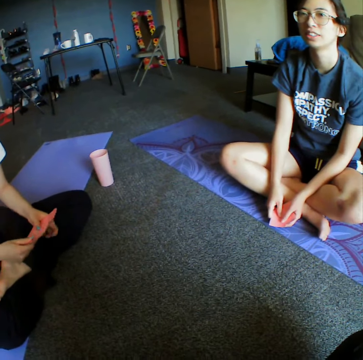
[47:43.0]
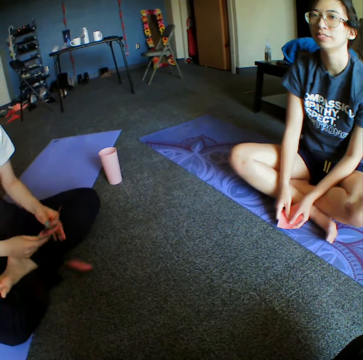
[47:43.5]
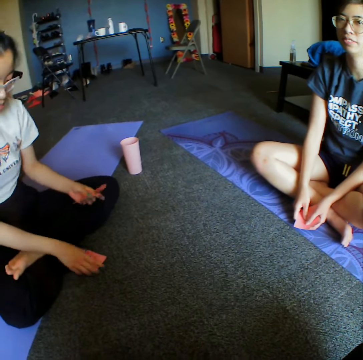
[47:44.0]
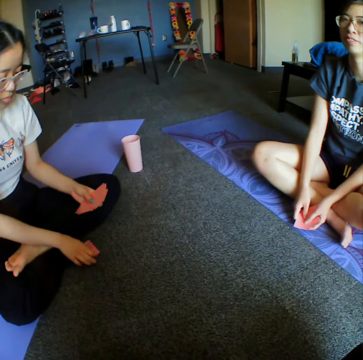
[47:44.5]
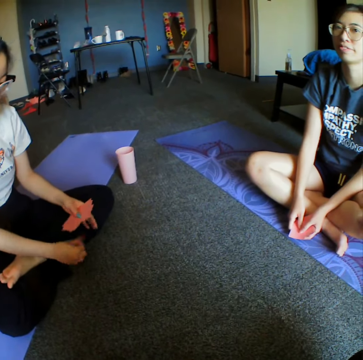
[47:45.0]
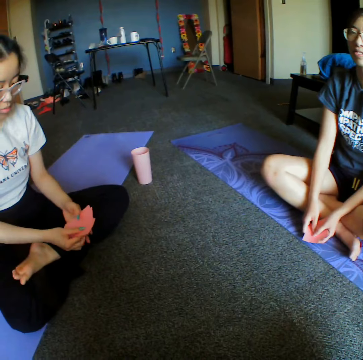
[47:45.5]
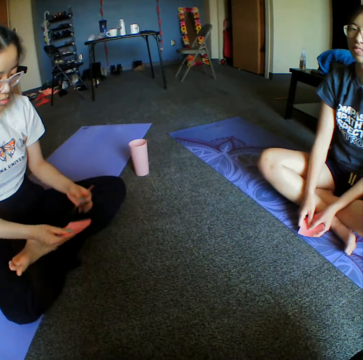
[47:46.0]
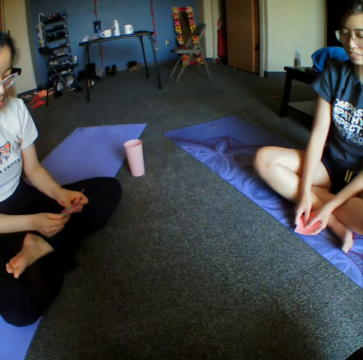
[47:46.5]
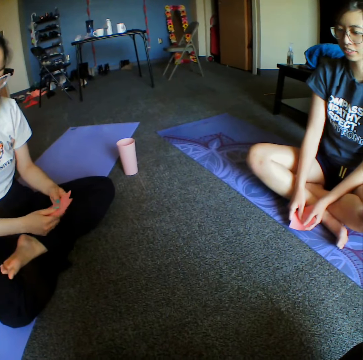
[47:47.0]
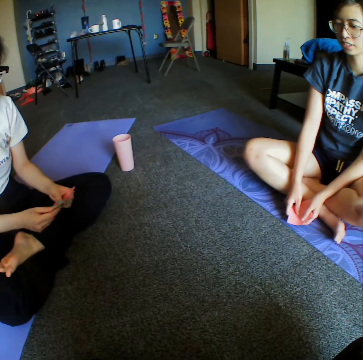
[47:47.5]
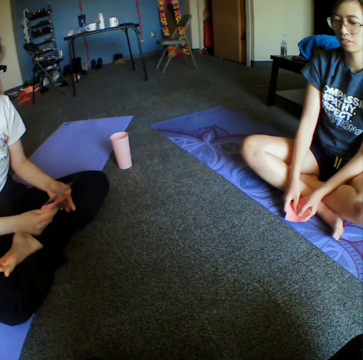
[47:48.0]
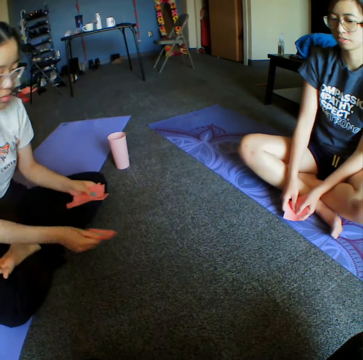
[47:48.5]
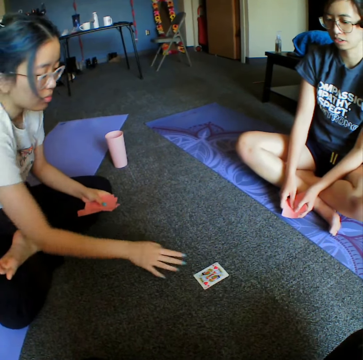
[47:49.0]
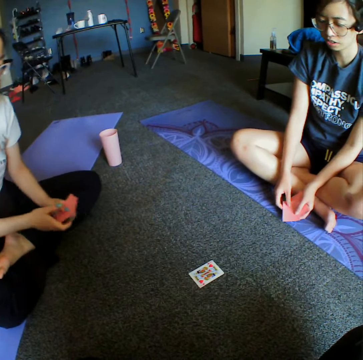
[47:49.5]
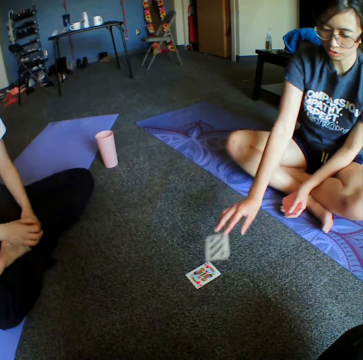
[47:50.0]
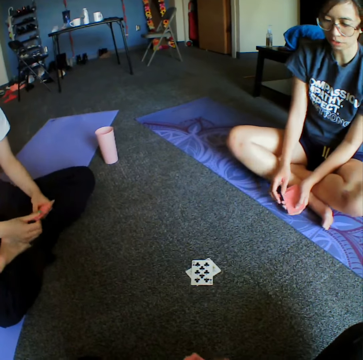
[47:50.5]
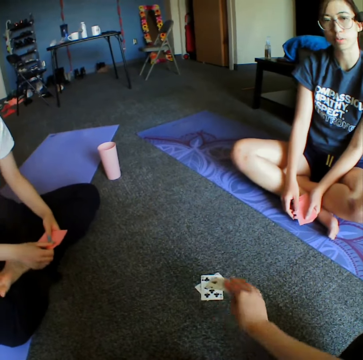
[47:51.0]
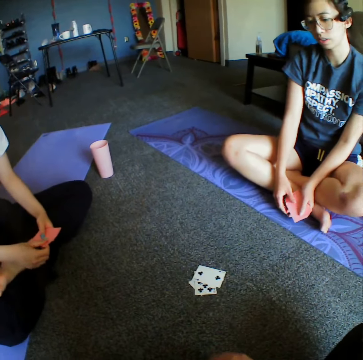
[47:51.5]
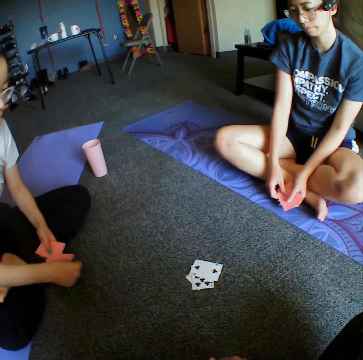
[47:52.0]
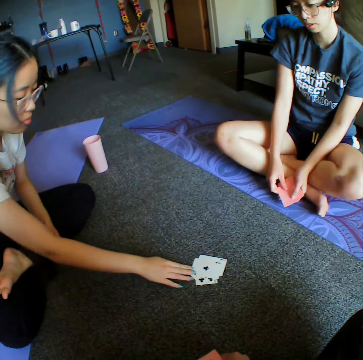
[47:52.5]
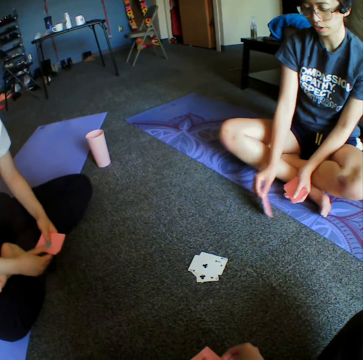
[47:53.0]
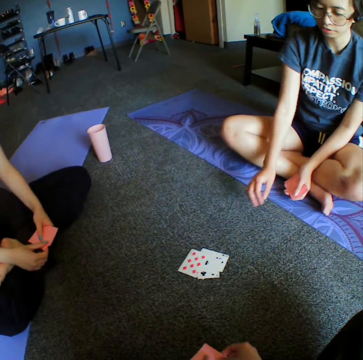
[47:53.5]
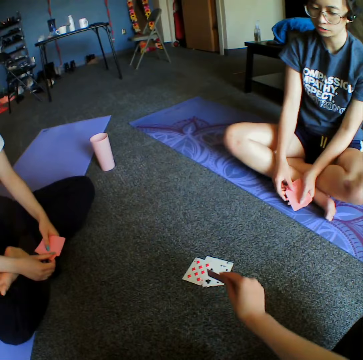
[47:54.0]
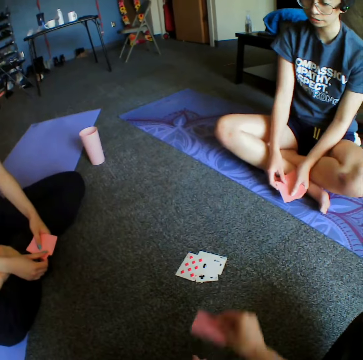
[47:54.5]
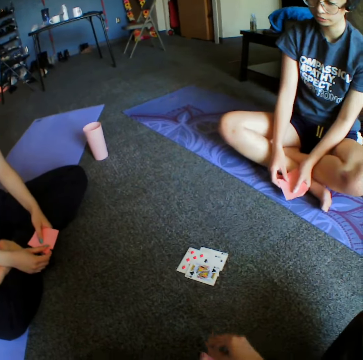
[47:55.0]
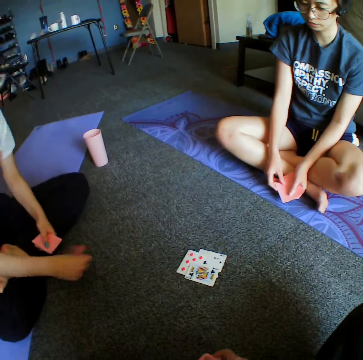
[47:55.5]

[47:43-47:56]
A woman places down the cards. Another woman places down the card. The camera wearer places down the card. The first woman places down the cards. The other woman places down the card. The camera wearer places down the card.

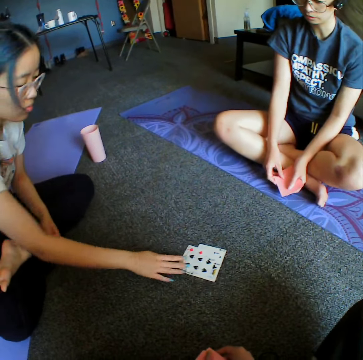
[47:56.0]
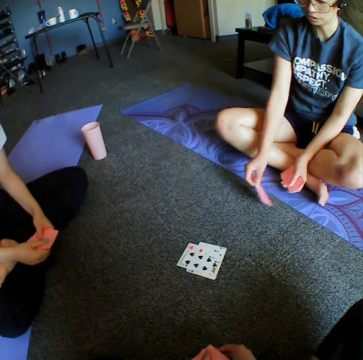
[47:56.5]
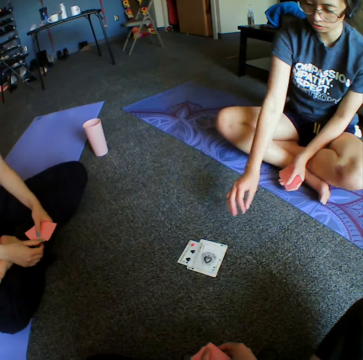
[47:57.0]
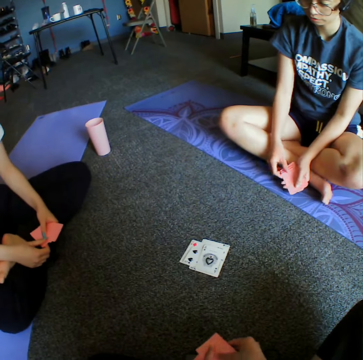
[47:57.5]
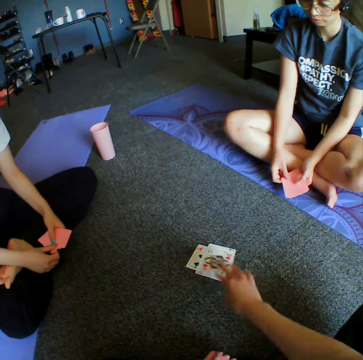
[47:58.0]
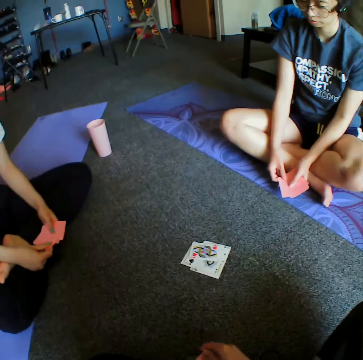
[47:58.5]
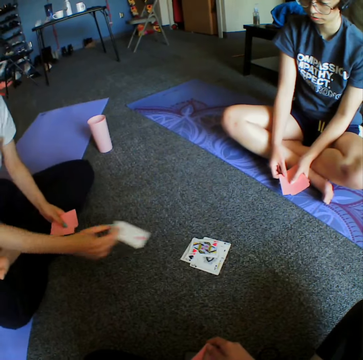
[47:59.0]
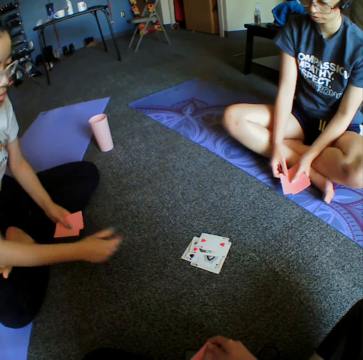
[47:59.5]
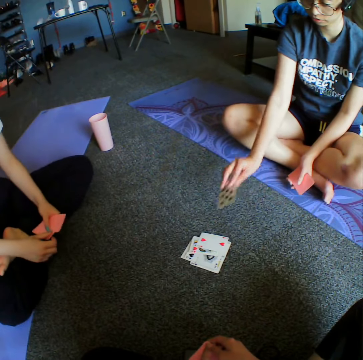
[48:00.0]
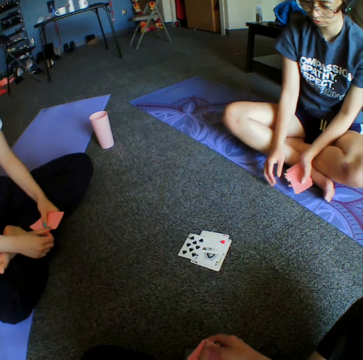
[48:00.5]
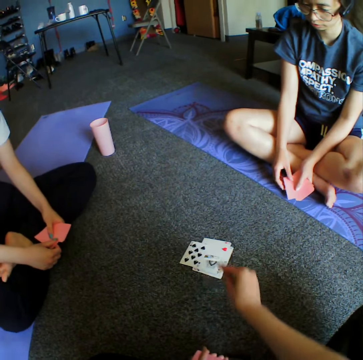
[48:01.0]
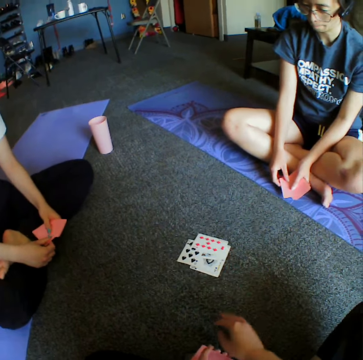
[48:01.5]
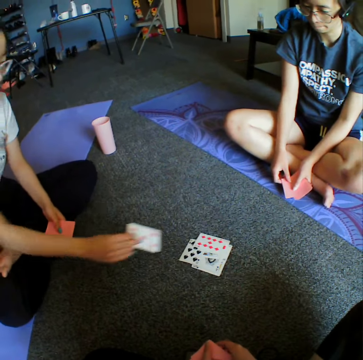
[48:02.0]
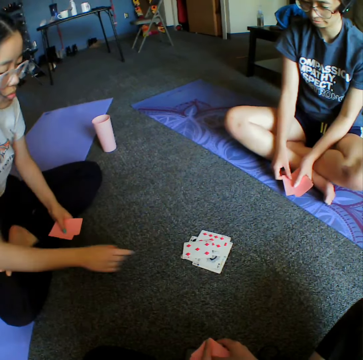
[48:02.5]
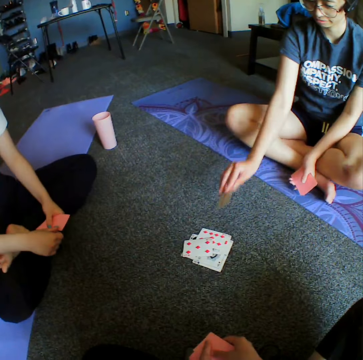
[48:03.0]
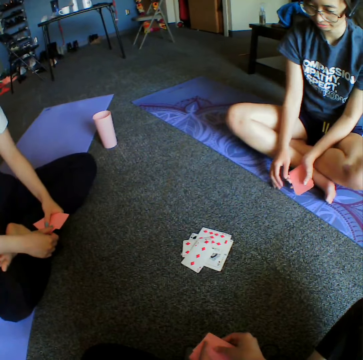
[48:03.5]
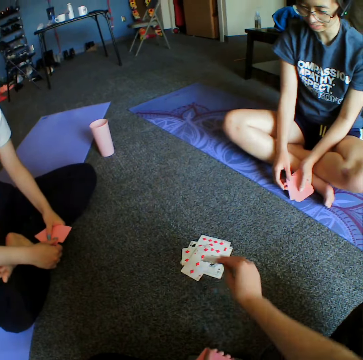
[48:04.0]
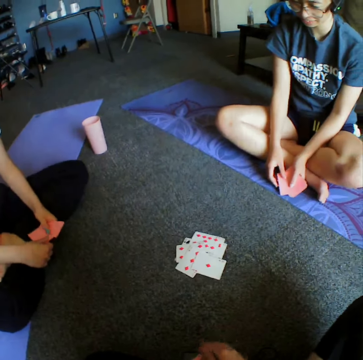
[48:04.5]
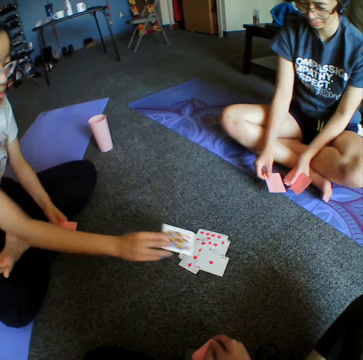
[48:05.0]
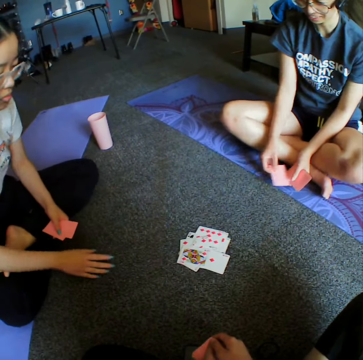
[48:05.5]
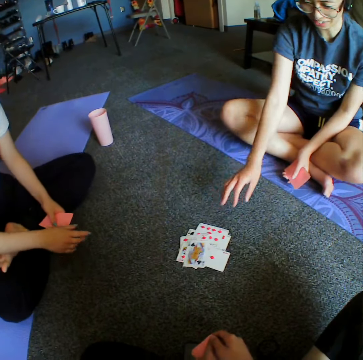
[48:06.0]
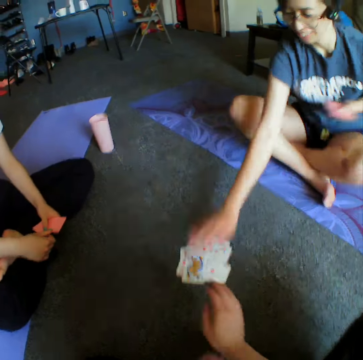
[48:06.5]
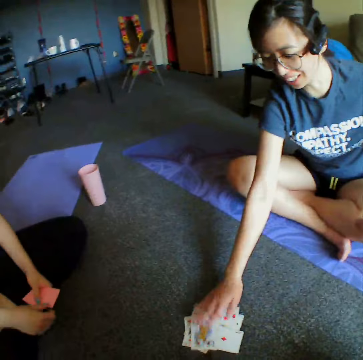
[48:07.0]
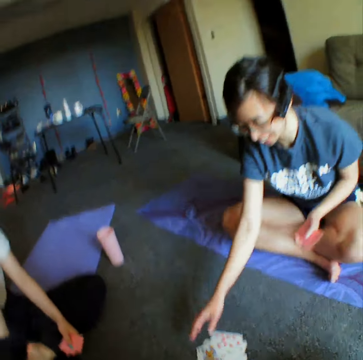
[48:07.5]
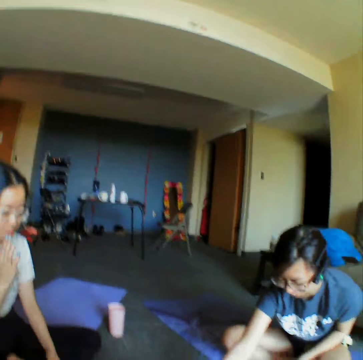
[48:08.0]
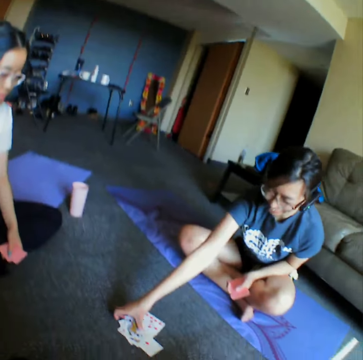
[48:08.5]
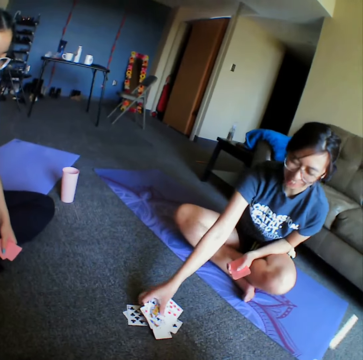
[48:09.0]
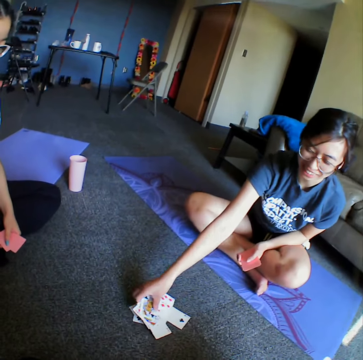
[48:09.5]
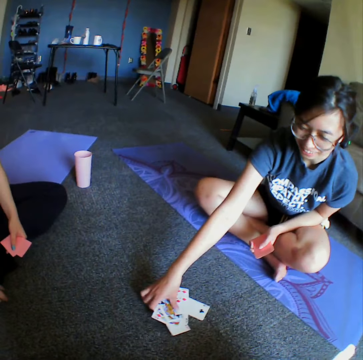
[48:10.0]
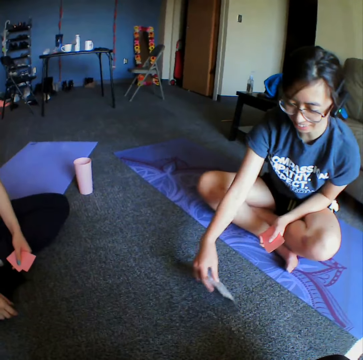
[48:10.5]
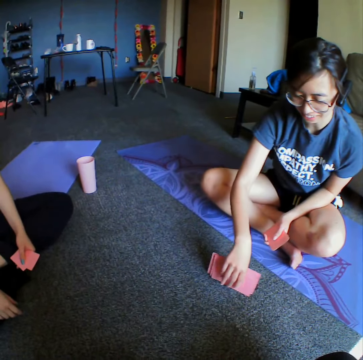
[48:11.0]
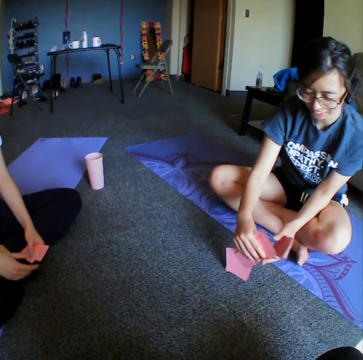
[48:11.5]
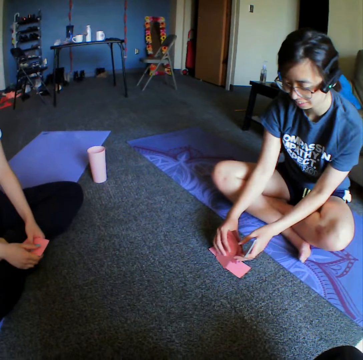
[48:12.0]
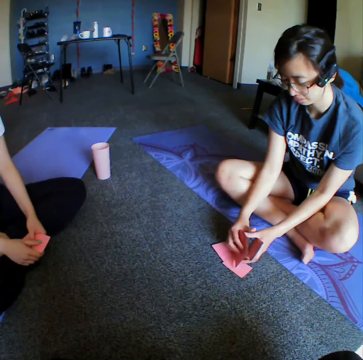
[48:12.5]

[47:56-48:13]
A woman places down the cards. Another woman places down the card. The camera wearer places down the card. The first woman places down the cards. The other woman places down the card. The camera wearer places down the card. The first woman places down the cards. She places down the cards again. The camera wearer places down the card. The first woman places down the cards. The other woman places down the card. The other woman takes the cards.

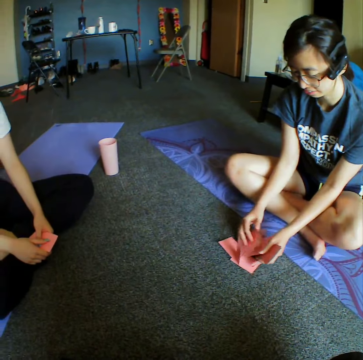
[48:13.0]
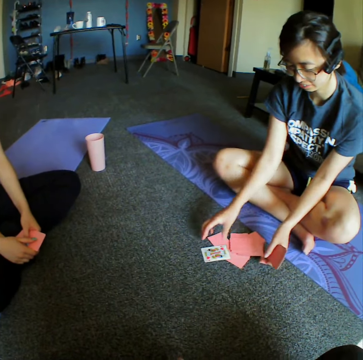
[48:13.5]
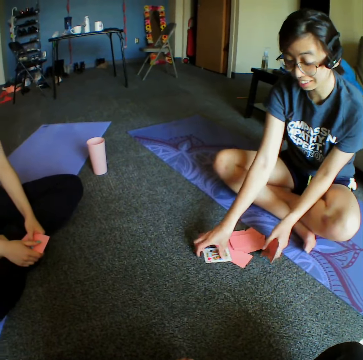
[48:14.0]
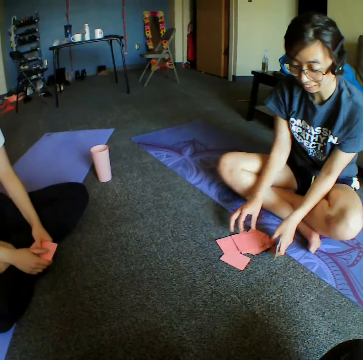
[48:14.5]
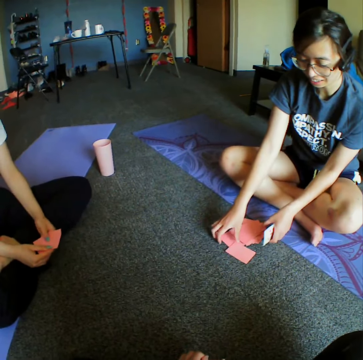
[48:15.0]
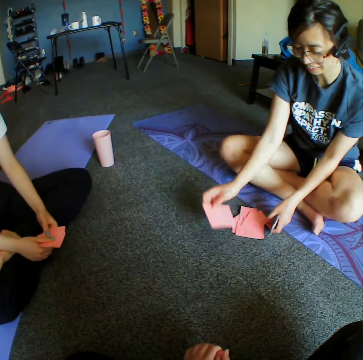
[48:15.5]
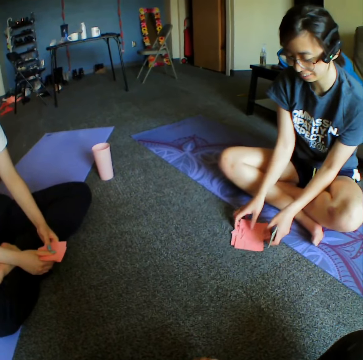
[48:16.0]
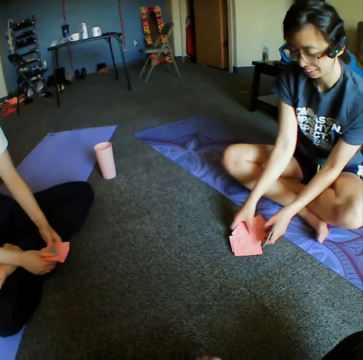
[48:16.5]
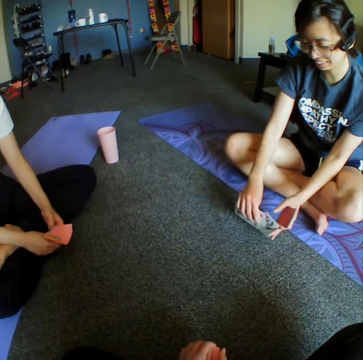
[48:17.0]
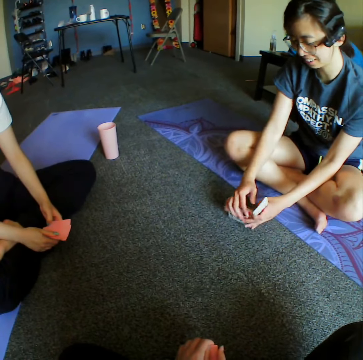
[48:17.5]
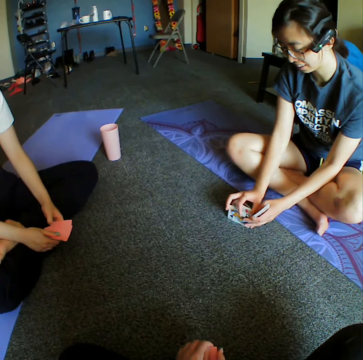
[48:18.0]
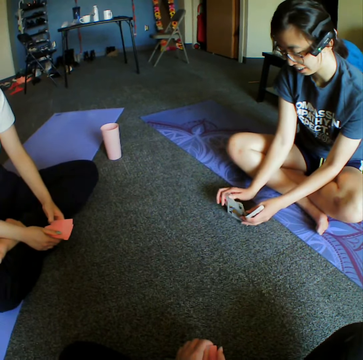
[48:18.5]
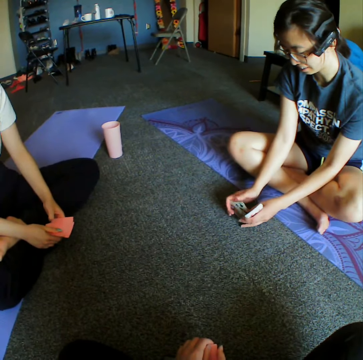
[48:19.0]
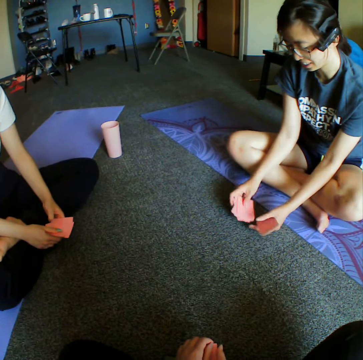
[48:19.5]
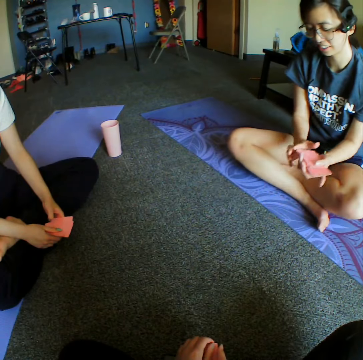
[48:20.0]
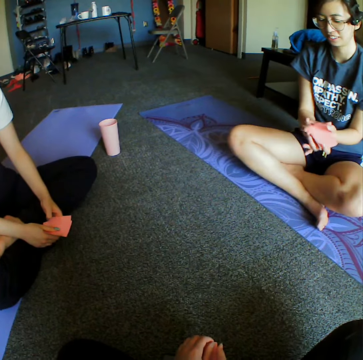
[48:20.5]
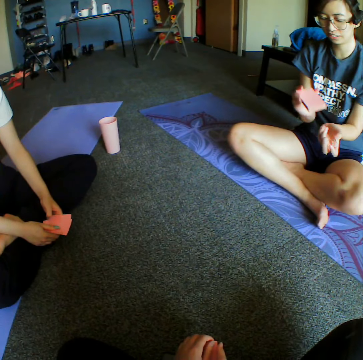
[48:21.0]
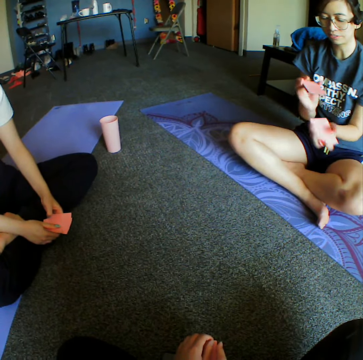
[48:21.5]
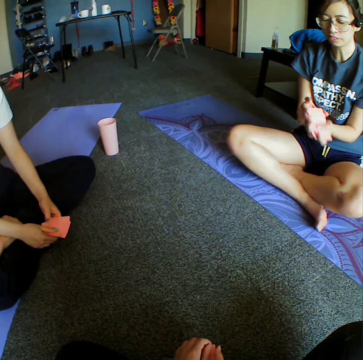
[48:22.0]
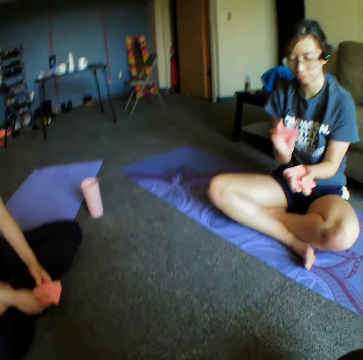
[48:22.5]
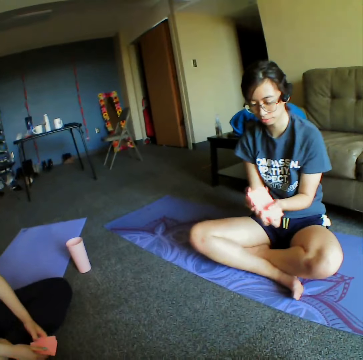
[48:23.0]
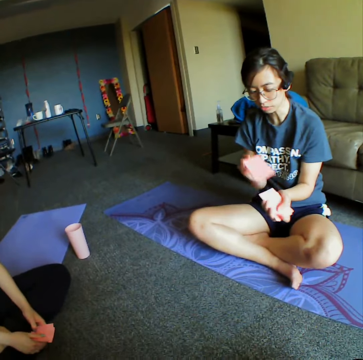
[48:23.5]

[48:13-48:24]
A woman reshuffles the cards.
